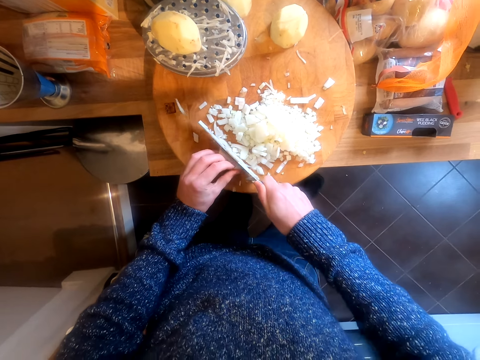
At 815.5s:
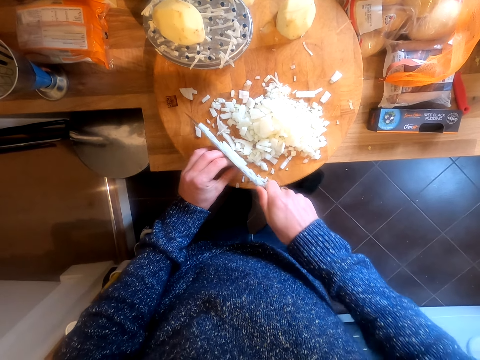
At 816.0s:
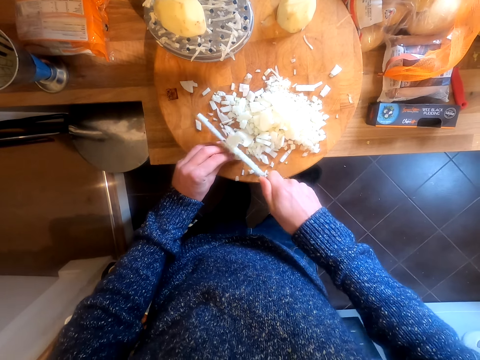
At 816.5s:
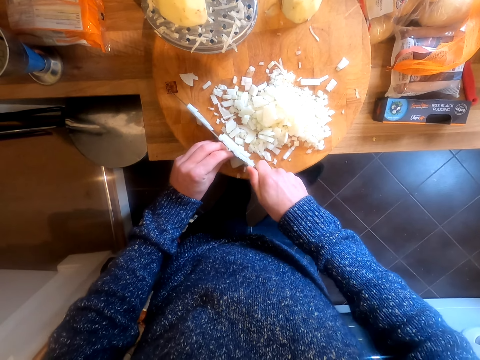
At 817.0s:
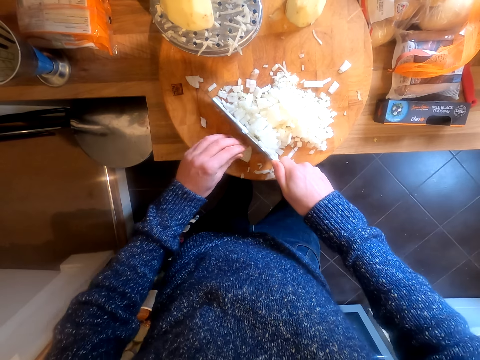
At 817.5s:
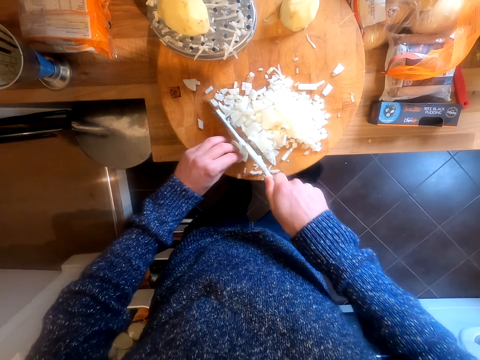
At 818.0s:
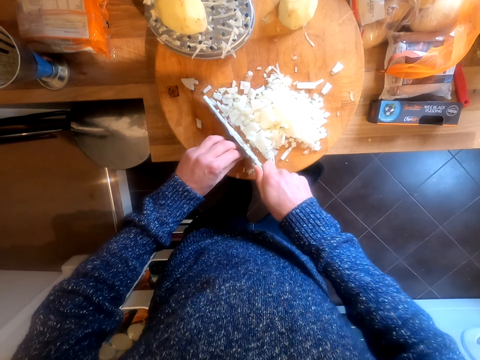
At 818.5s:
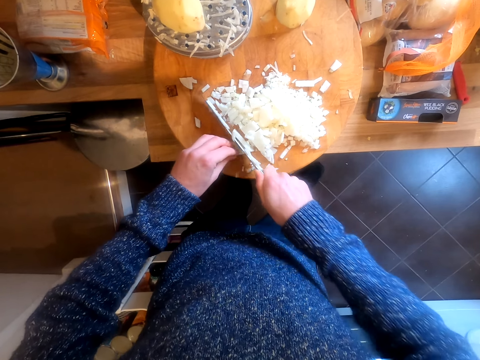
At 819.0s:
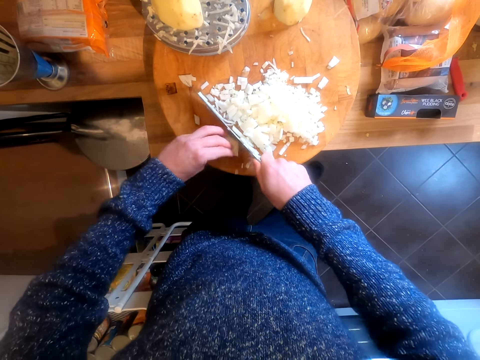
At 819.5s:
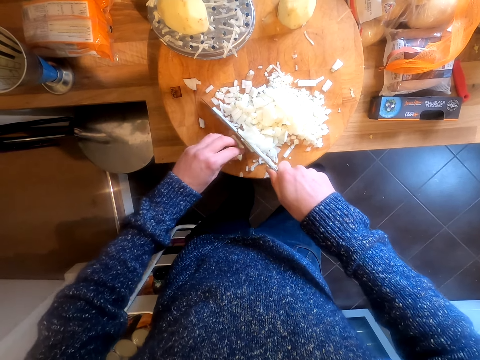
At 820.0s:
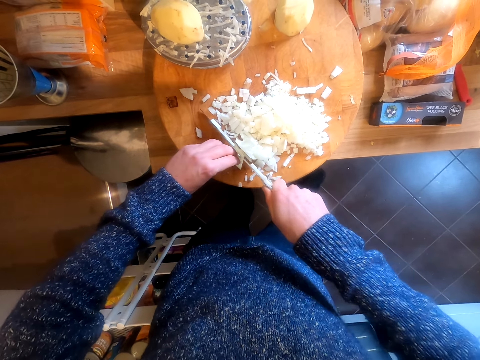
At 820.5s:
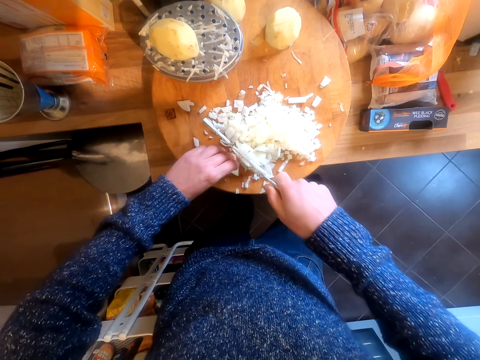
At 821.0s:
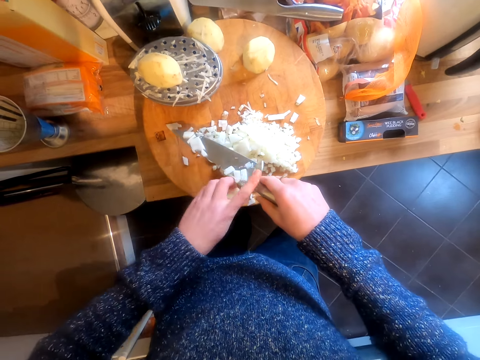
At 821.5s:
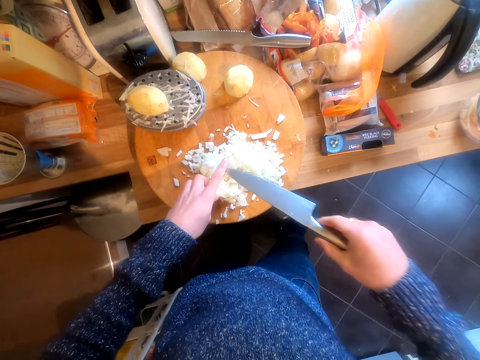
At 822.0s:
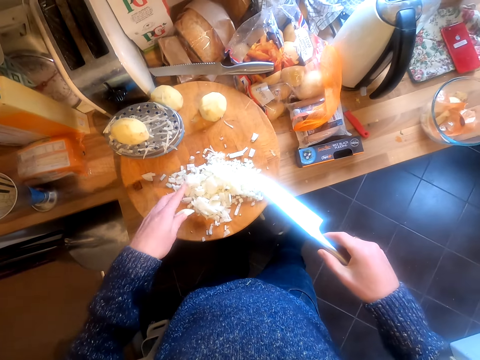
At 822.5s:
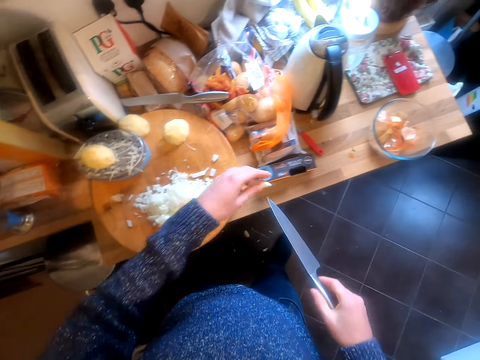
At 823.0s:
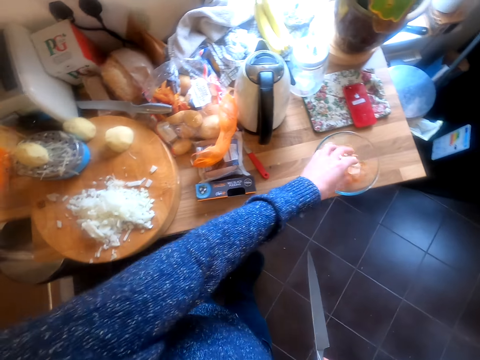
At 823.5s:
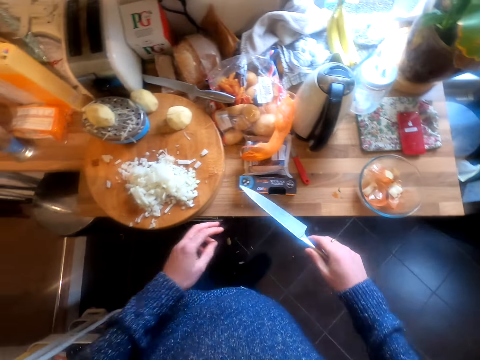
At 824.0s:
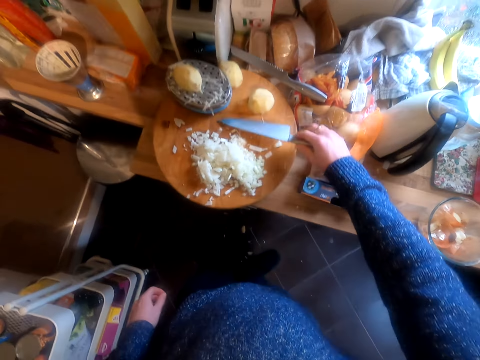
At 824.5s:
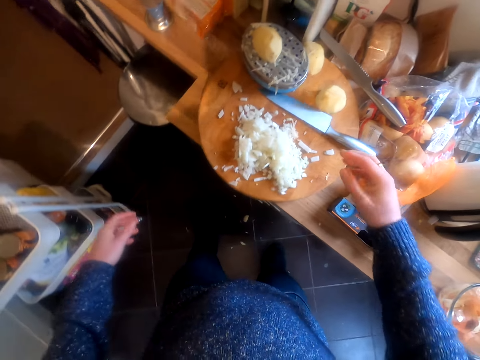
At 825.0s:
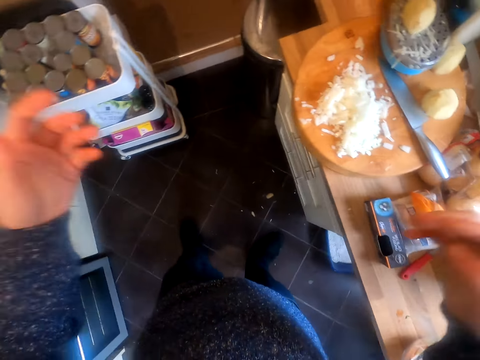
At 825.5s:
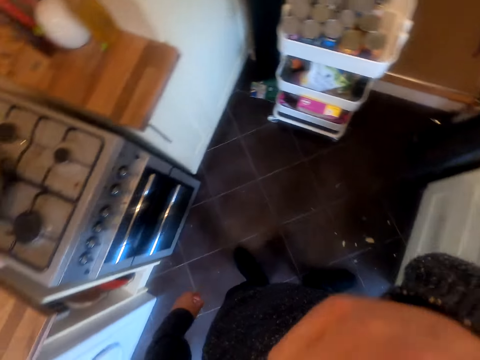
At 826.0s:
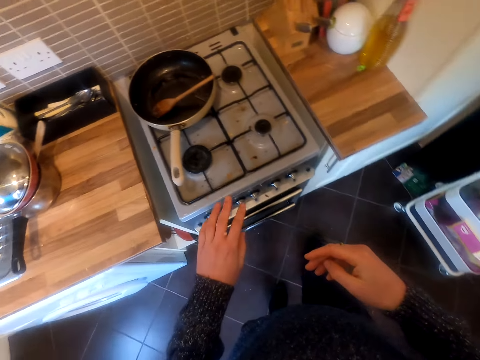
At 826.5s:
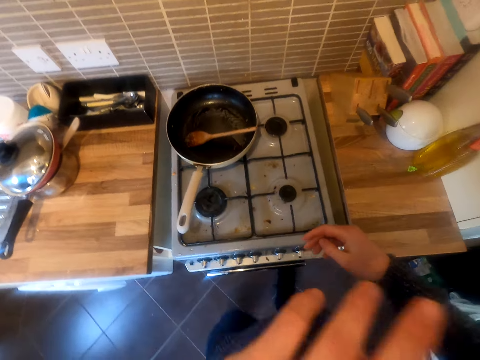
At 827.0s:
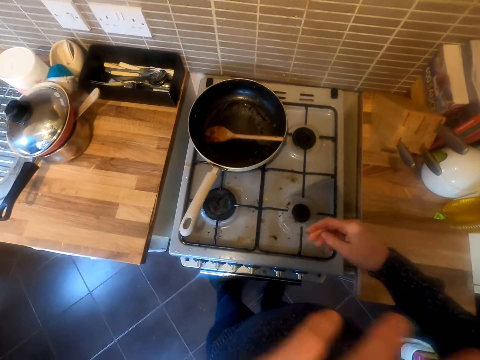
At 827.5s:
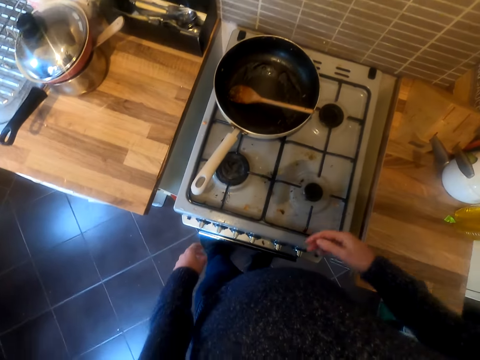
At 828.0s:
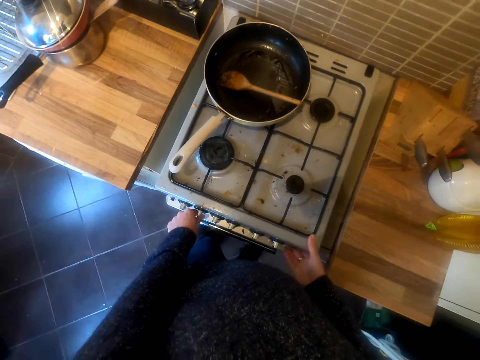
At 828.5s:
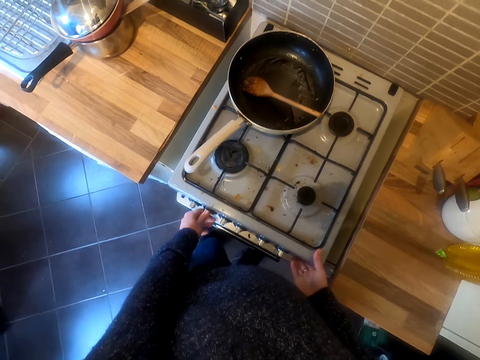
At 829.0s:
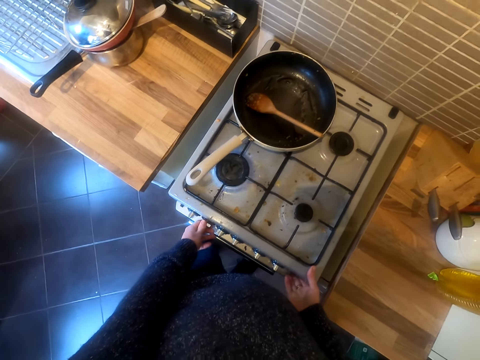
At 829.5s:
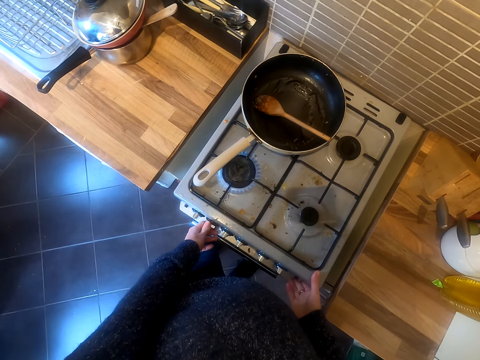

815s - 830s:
The camera wearer removes the onion on the knife. They throw the remaining part of the onion in the clear bowl. They put the knife on the chopping board. They move the hands, move in the kitchen, and wipe the face. They turn on the stove.

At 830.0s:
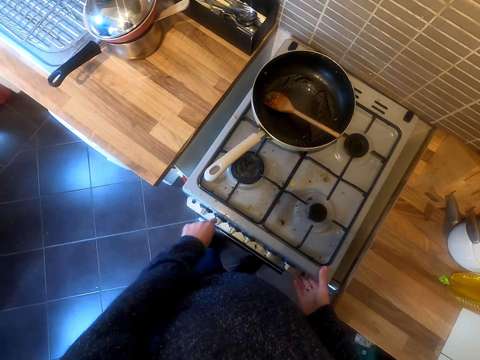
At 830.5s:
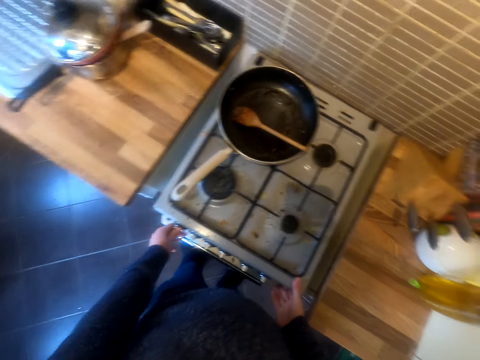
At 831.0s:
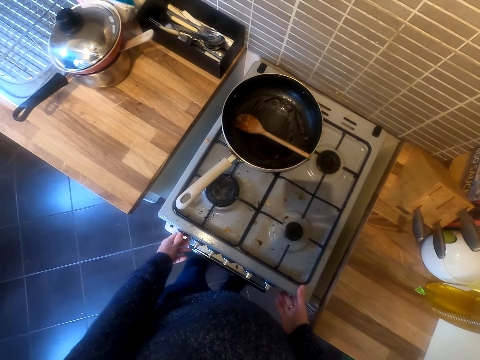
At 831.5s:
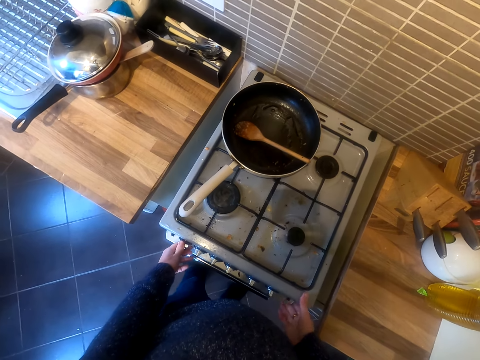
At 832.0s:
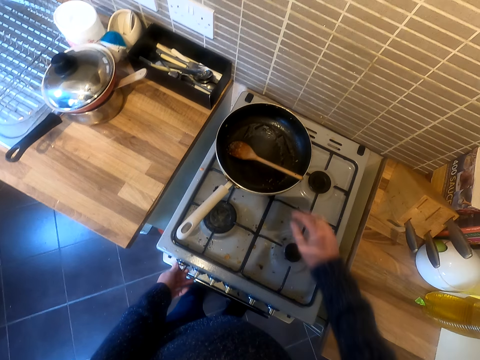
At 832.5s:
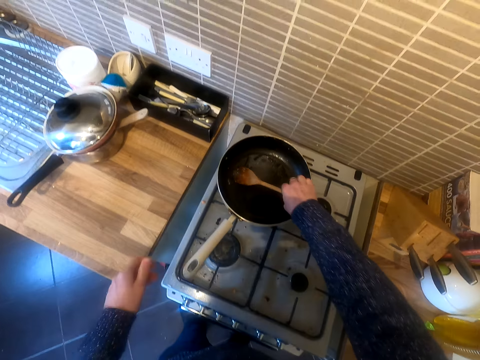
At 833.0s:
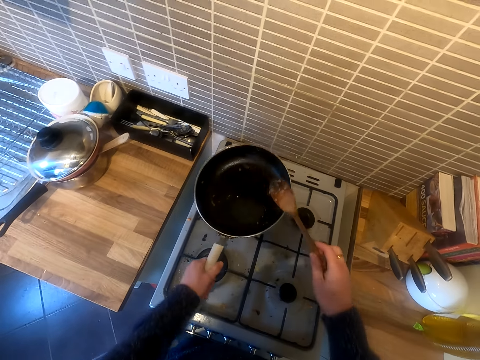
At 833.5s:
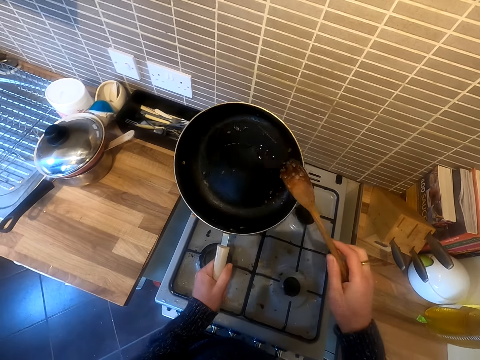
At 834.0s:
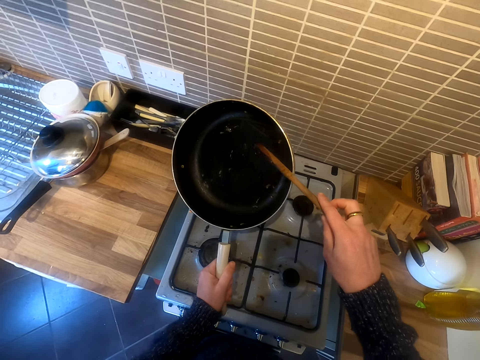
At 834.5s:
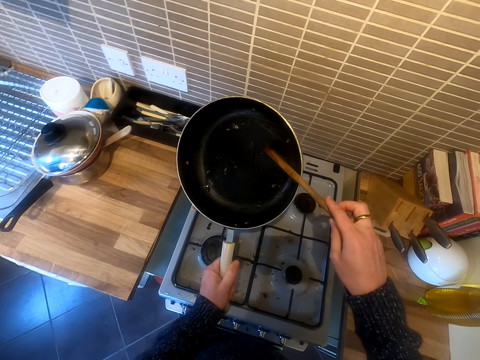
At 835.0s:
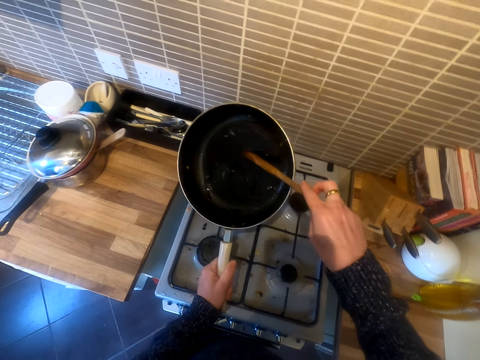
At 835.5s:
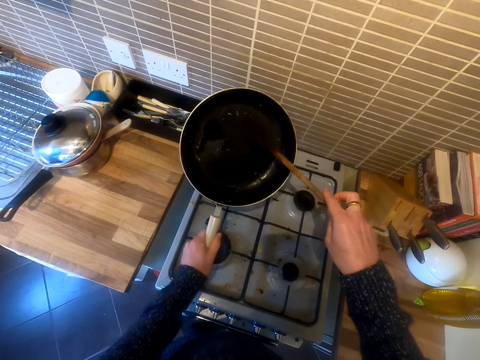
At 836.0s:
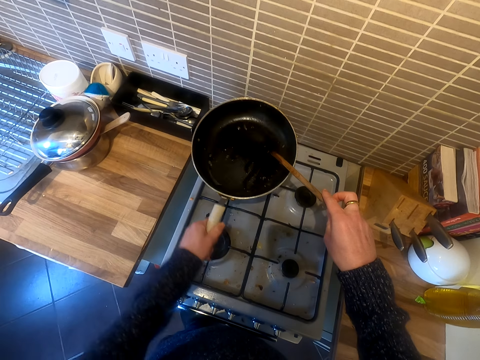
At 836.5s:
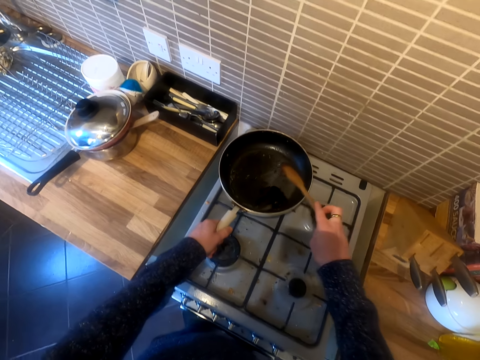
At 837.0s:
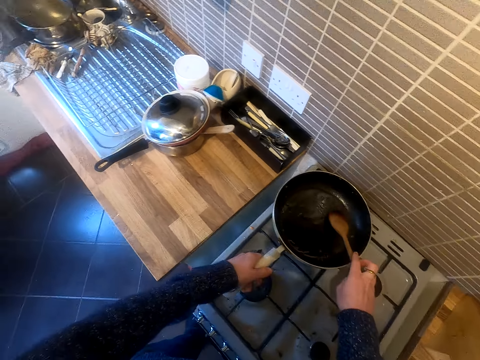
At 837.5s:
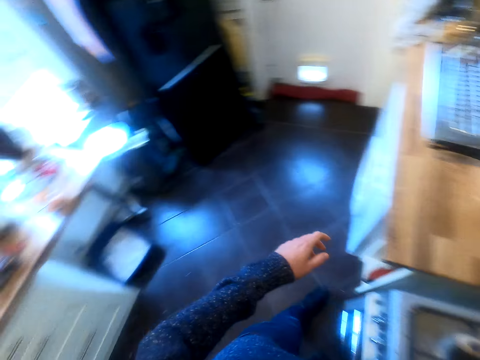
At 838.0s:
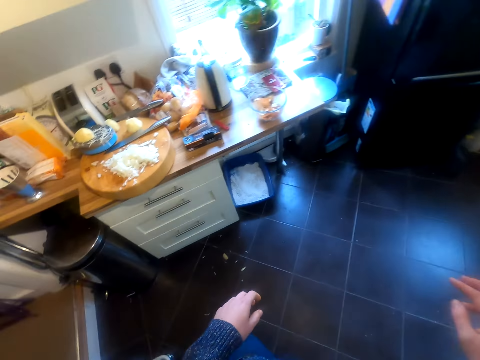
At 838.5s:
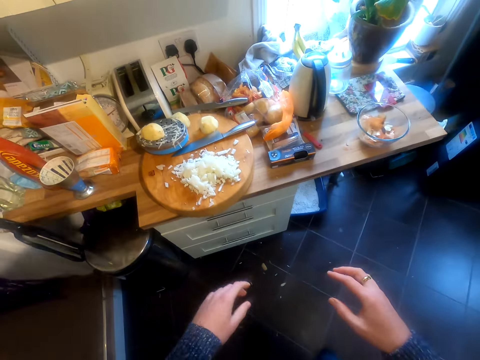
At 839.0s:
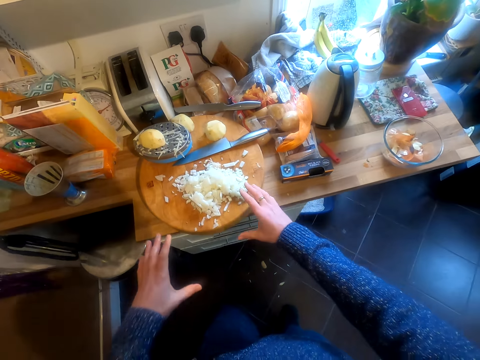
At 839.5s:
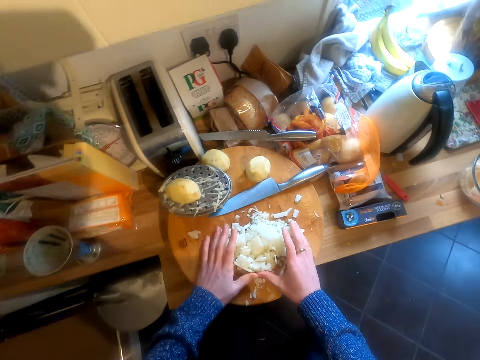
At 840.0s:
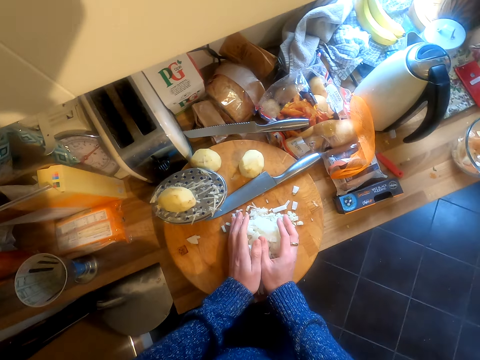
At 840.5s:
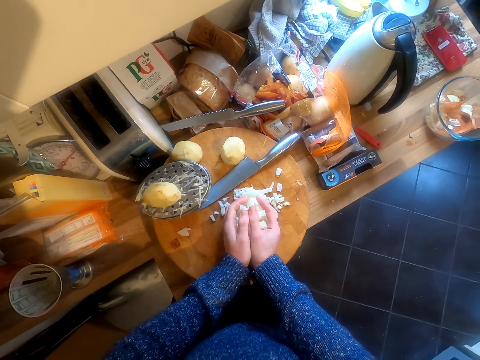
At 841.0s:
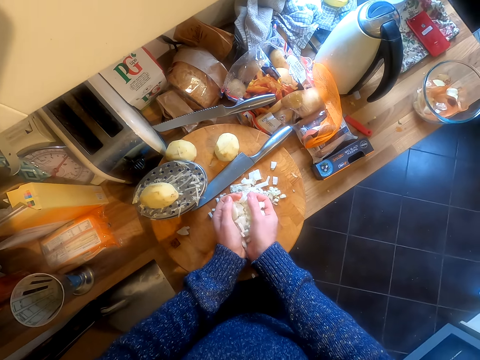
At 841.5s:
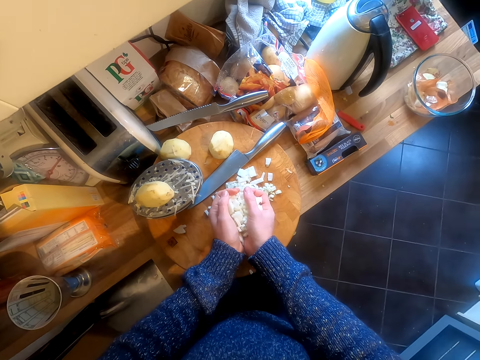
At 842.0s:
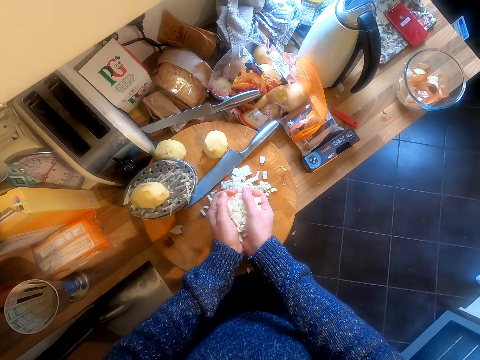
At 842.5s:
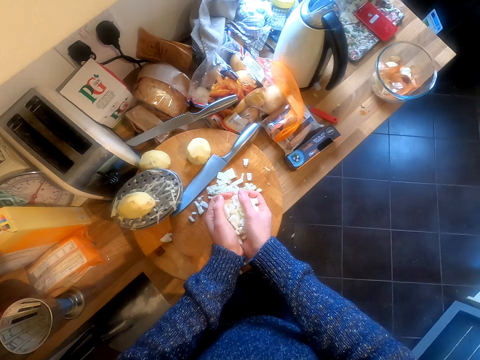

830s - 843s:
The camera wearer turns the stove off. They turn on the stove. They pick up the cooking spoon from the stove. They lift a frying pan or cooking pan and look at the frying pan. They stir the cooking pan with the cooking spoon. They put both the cooking pan and spoon down on the stove. They move in the kitchen. They pick up the onions with both hands from the chopping board.
